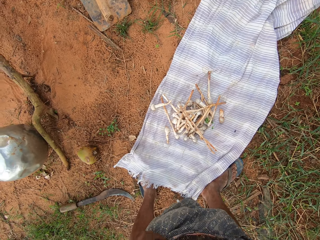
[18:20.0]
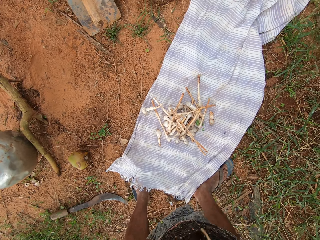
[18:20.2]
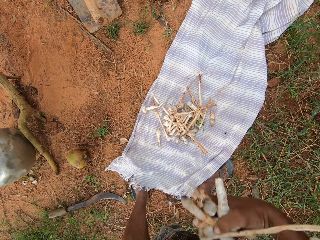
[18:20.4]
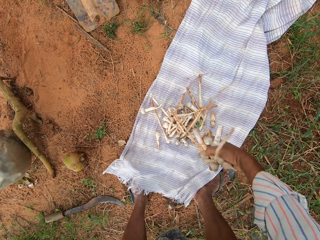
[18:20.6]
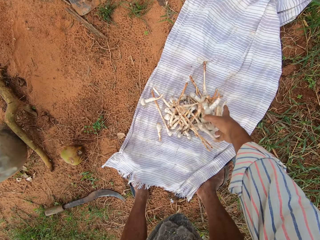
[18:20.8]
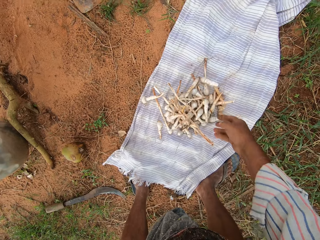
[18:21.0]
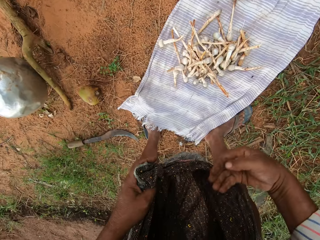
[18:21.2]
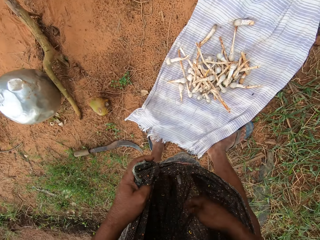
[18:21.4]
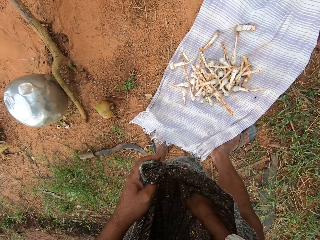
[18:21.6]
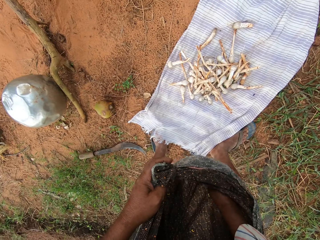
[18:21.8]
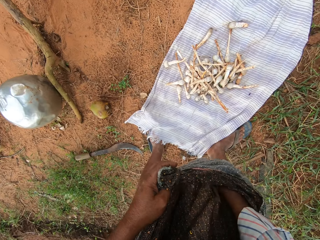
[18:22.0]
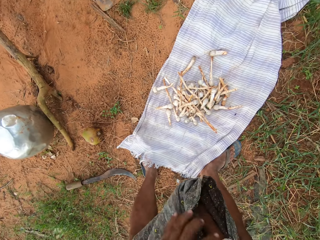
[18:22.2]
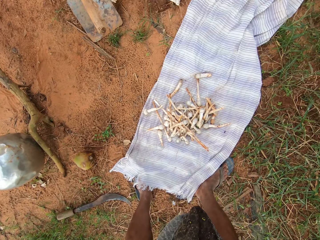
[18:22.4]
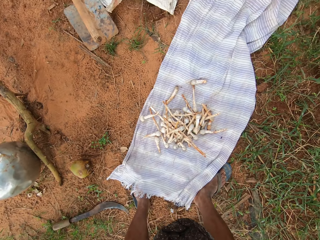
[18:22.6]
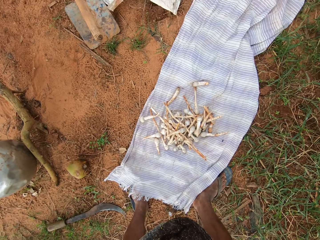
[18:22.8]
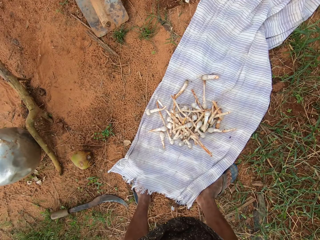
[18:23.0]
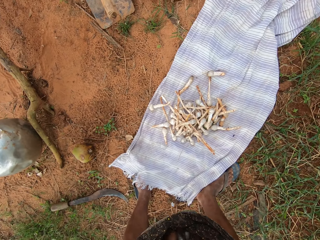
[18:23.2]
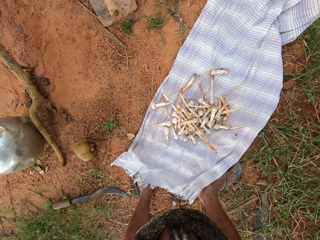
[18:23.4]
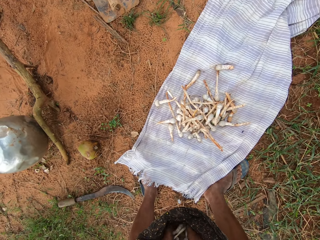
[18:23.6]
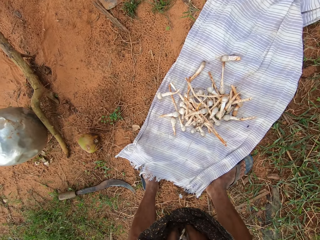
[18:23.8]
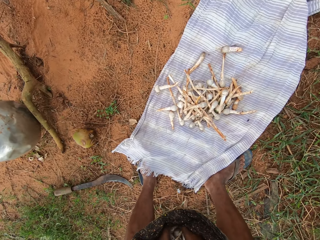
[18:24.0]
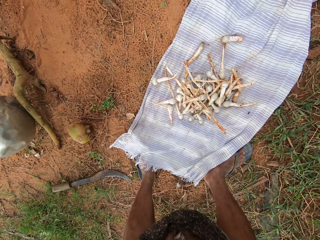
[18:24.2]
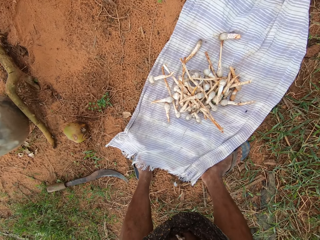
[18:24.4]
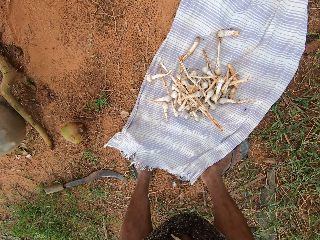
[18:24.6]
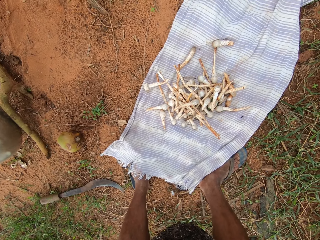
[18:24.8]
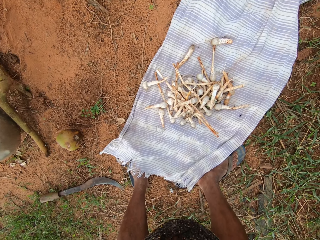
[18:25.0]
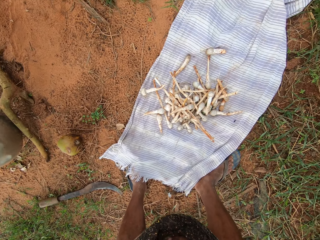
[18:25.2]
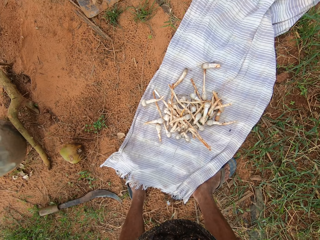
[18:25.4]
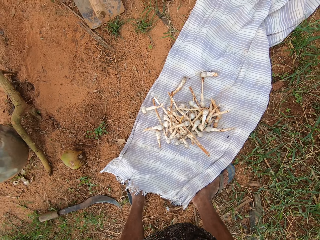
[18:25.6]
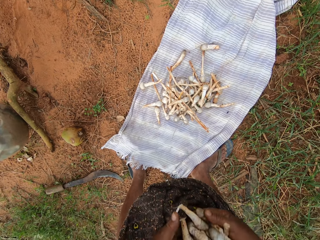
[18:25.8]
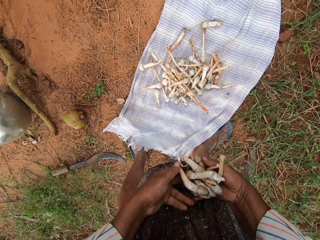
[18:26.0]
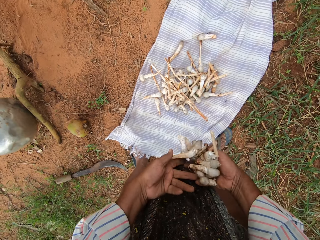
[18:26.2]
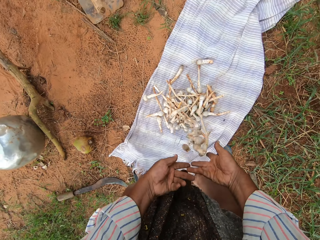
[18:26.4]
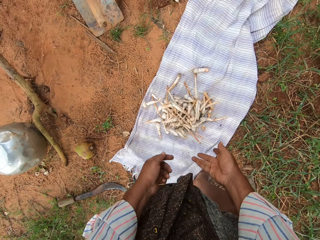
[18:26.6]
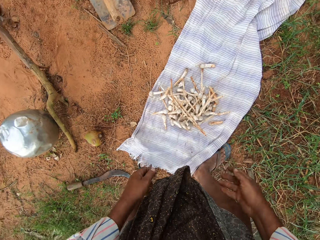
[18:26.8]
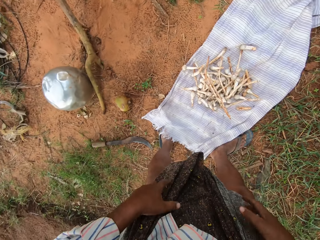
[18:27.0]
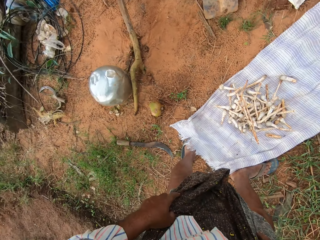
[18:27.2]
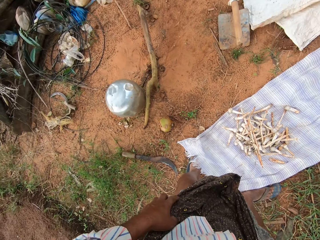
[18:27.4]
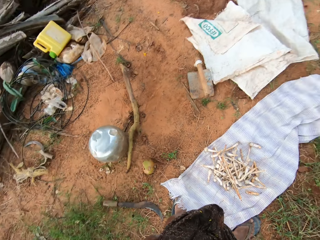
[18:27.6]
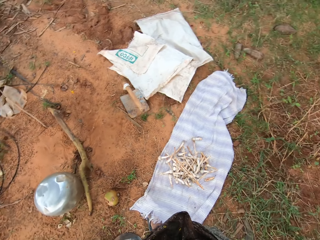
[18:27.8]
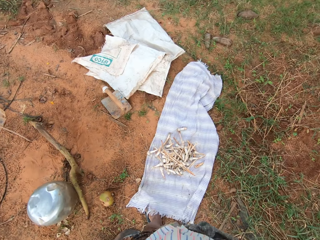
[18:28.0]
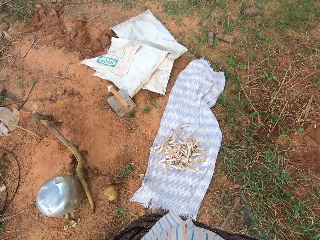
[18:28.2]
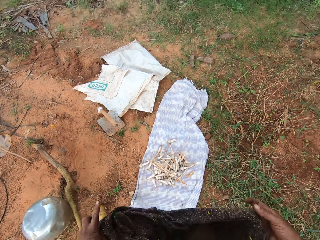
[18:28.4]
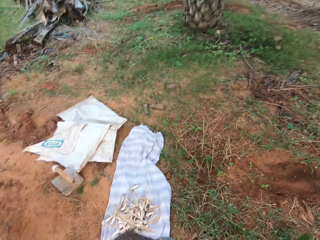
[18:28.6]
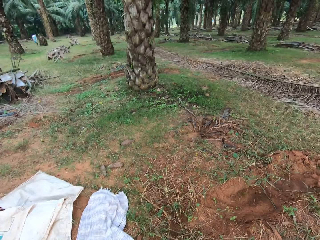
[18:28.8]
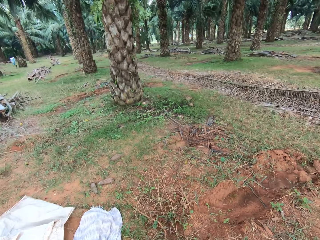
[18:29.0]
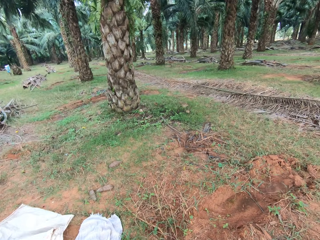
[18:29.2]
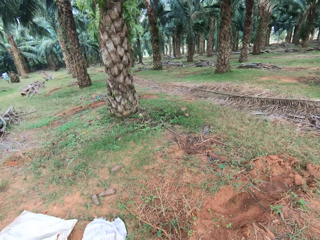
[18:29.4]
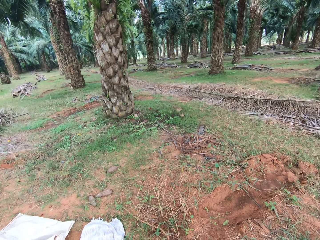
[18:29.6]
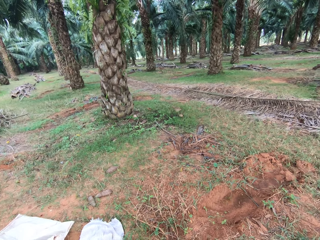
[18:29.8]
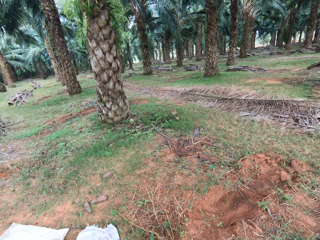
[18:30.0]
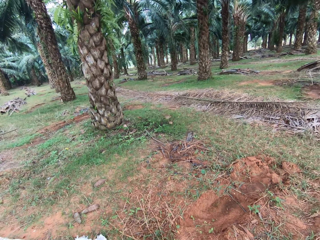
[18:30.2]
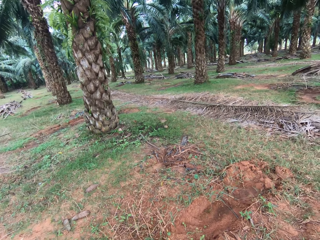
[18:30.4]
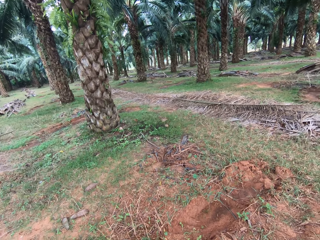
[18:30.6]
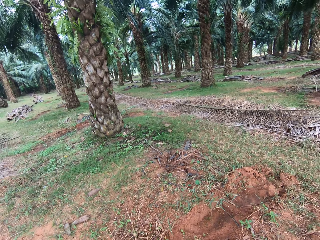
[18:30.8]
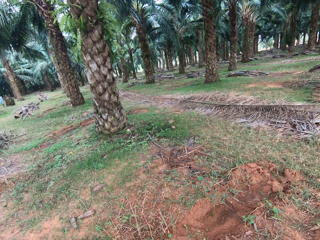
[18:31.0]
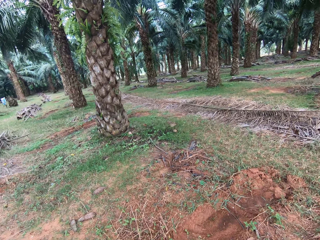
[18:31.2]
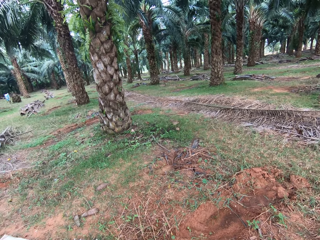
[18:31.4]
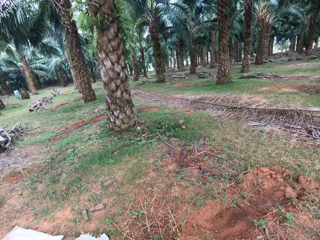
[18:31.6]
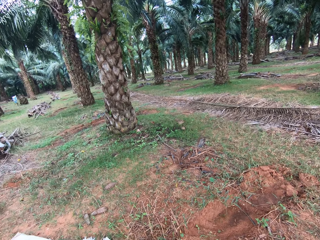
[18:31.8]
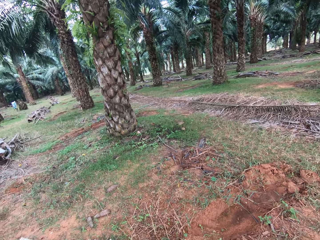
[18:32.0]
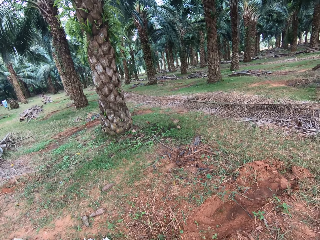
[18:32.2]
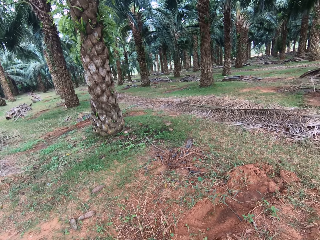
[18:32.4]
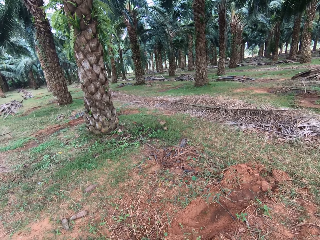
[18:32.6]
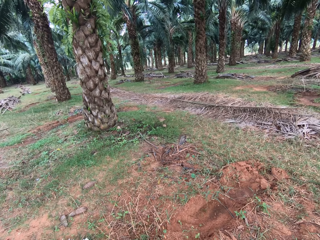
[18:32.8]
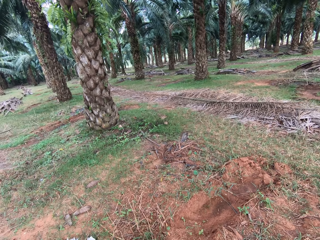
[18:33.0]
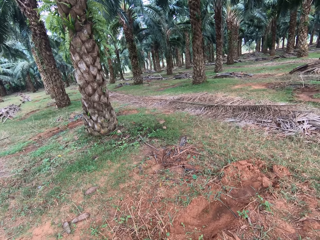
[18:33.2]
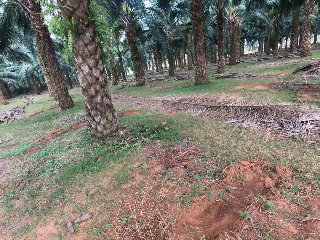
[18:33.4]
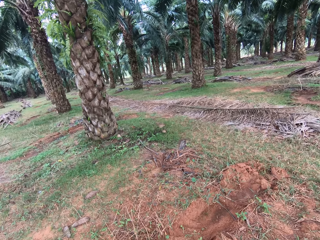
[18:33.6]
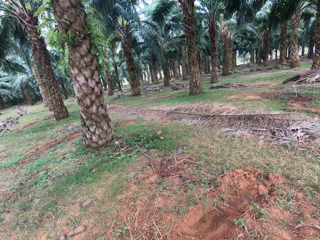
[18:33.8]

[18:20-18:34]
The camera wearer drops mushrooms on the scarf. They pick the mushroom from the cloth. They drop the mushrooms on the scarf. They look around the palm tree.

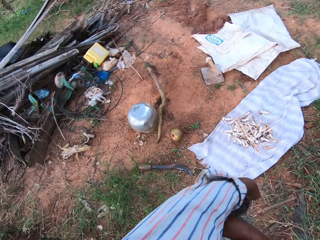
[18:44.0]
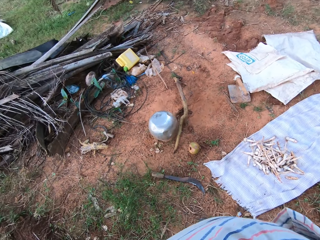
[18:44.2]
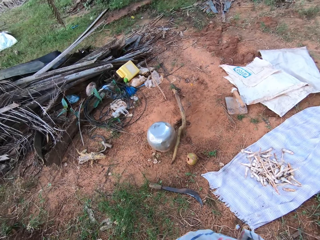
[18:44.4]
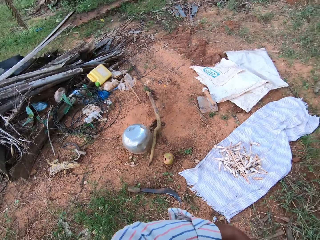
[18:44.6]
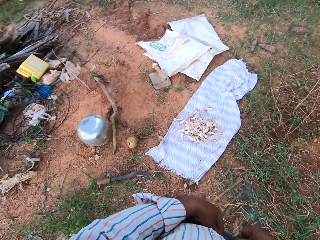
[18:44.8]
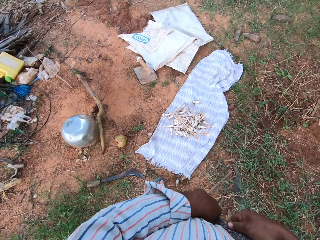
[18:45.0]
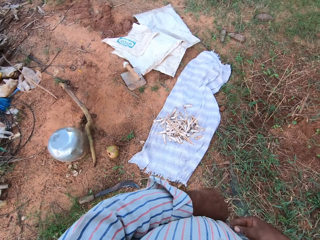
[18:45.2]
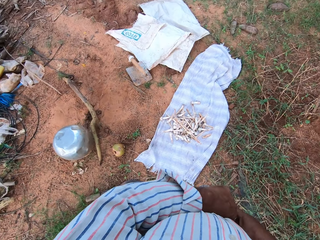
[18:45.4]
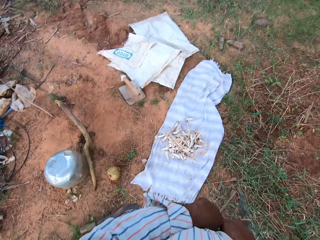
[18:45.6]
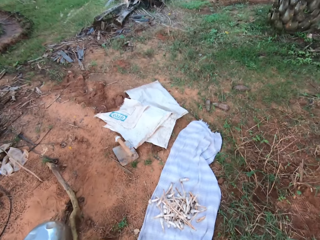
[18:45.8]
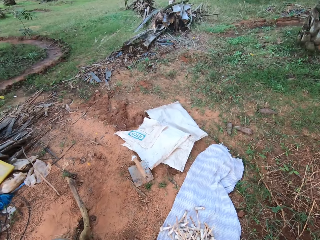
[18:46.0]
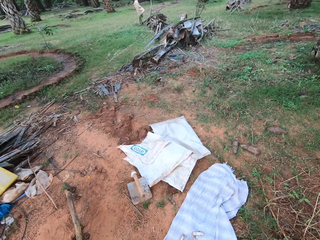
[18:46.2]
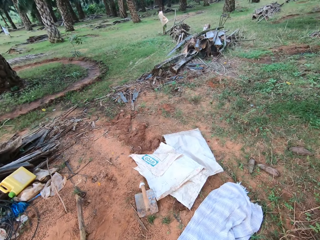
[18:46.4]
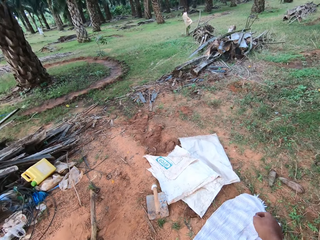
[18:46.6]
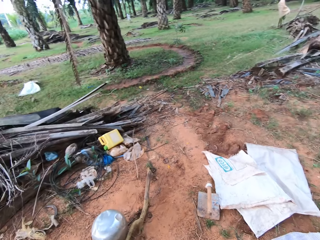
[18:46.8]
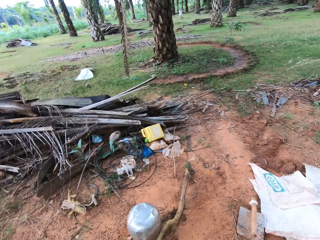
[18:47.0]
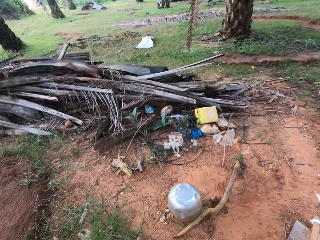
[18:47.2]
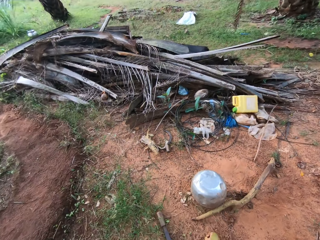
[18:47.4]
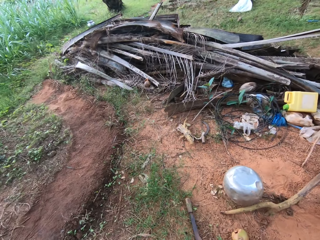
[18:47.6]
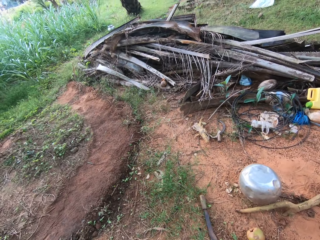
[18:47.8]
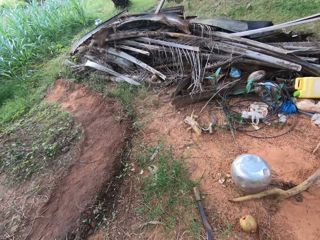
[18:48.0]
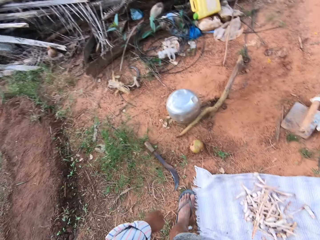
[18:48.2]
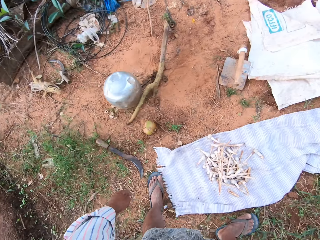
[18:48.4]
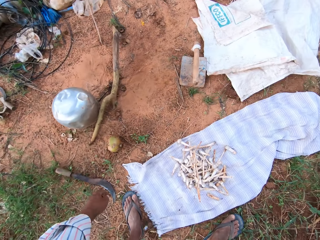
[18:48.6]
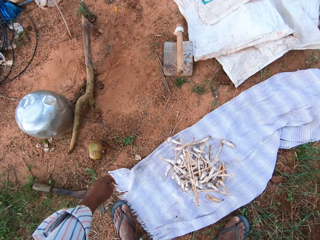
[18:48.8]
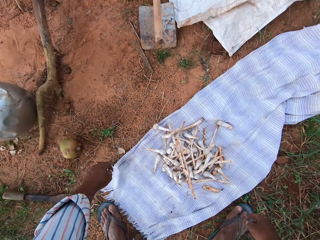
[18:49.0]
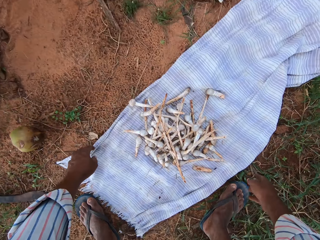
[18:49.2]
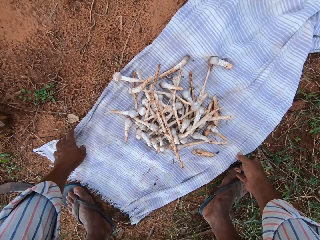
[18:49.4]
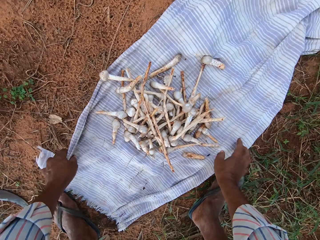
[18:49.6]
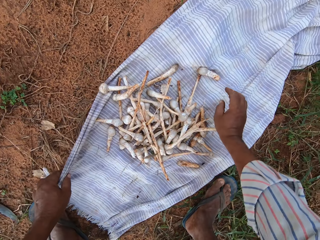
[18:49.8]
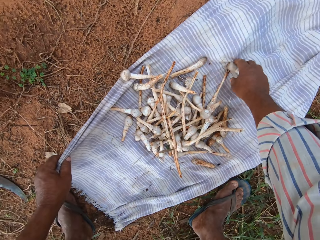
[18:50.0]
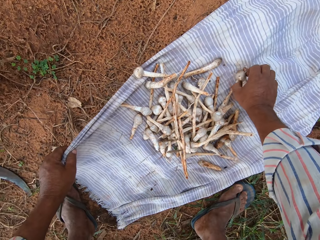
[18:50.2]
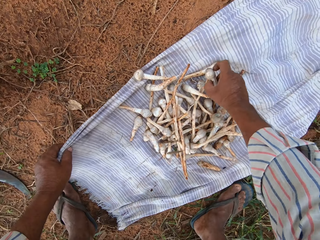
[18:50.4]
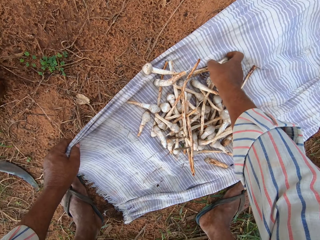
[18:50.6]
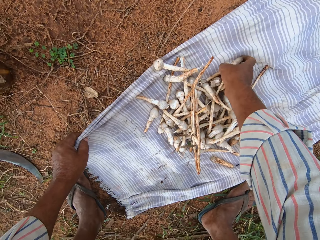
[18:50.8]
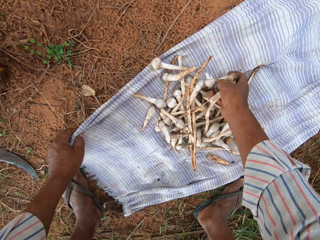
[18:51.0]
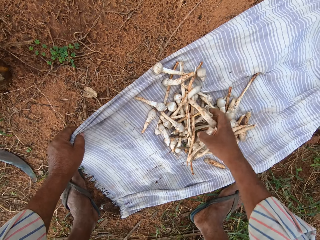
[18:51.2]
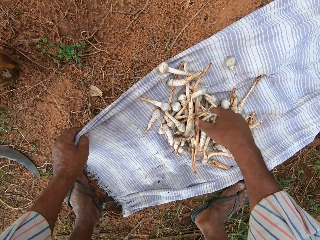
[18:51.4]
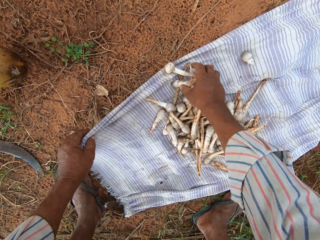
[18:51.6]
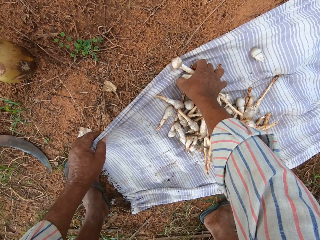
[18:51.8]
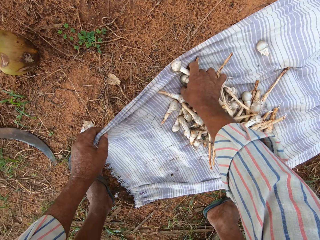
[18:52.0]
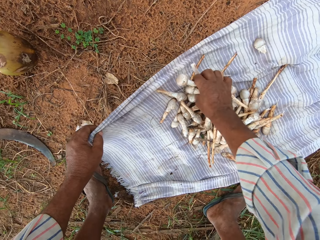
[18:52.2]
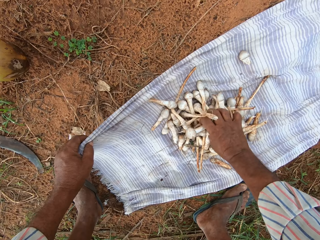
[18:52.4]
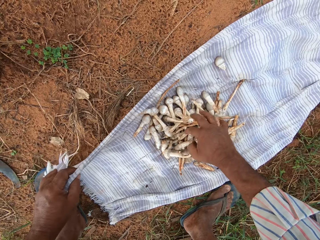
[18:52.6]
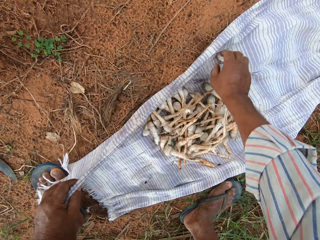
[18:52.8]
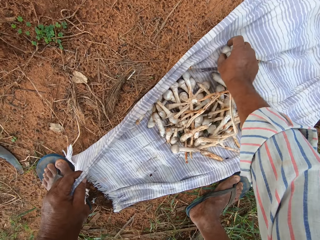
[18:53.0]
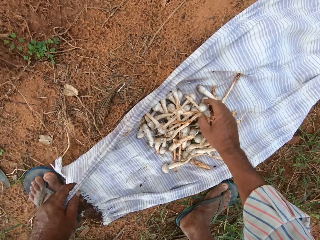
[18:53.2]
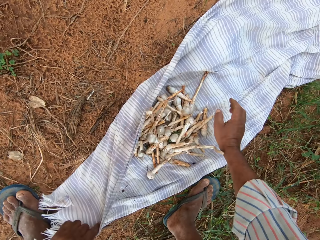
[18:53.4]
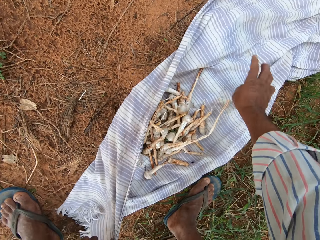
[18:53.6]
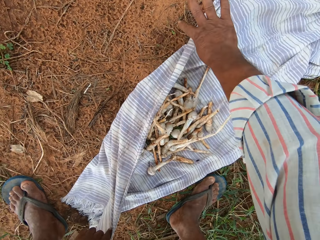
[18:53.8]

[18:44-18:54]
The camera wearer looks at the mushroom. They look at the wood. They hold the scarf on the floor. They put together the mushrooms on the scarf.
